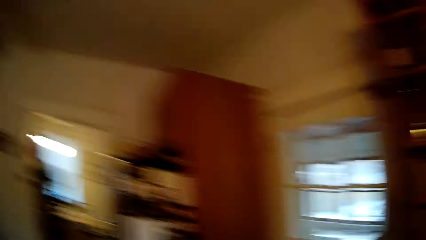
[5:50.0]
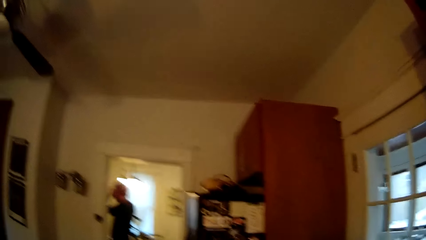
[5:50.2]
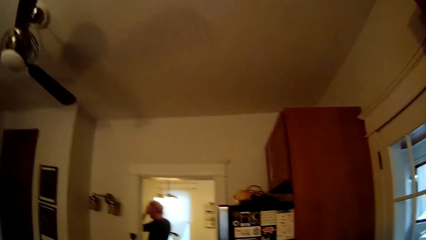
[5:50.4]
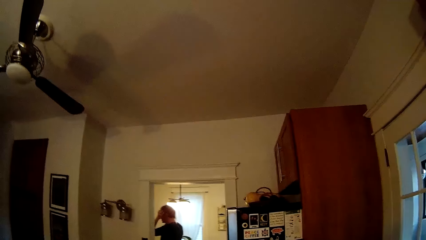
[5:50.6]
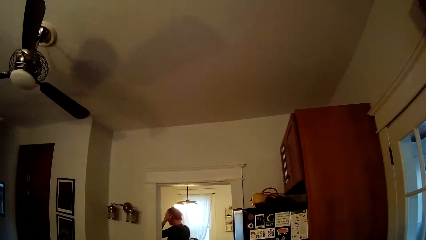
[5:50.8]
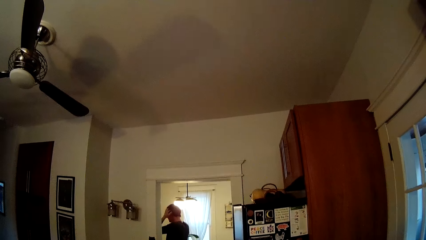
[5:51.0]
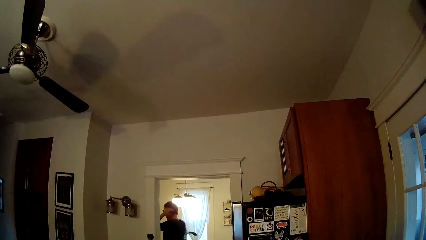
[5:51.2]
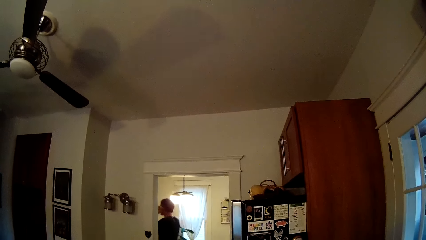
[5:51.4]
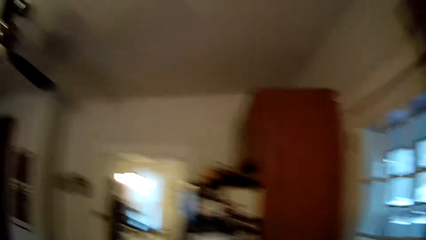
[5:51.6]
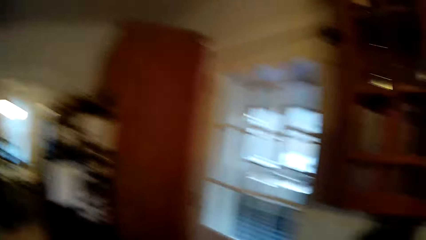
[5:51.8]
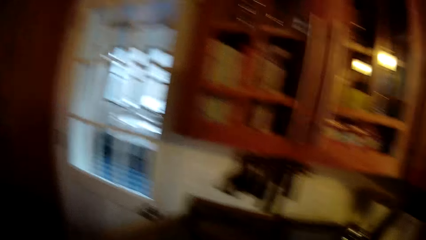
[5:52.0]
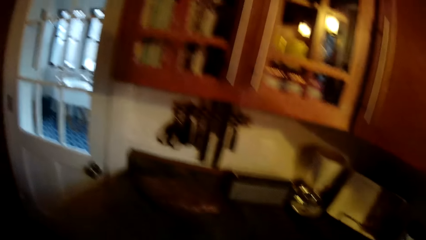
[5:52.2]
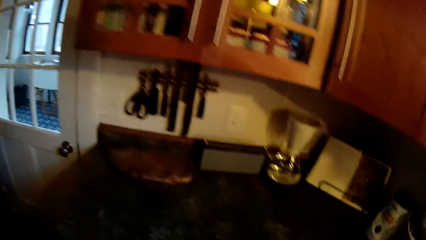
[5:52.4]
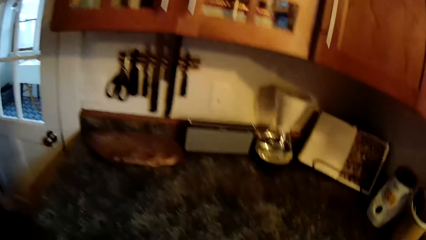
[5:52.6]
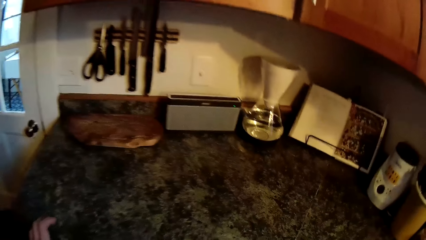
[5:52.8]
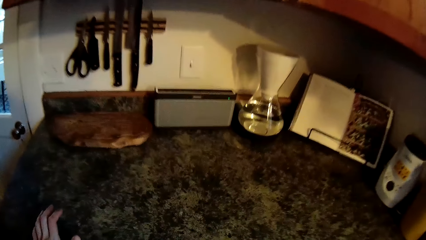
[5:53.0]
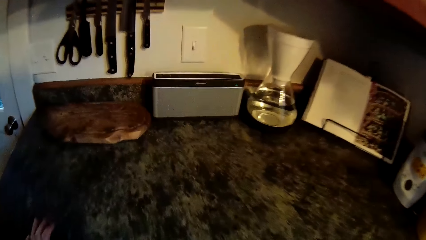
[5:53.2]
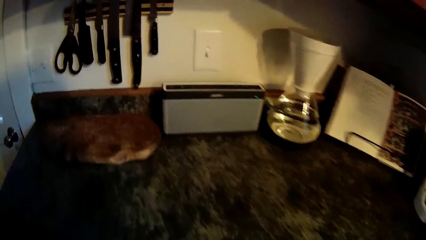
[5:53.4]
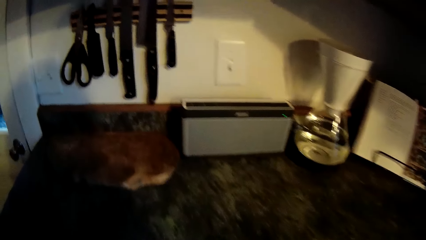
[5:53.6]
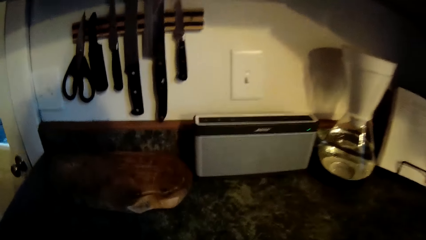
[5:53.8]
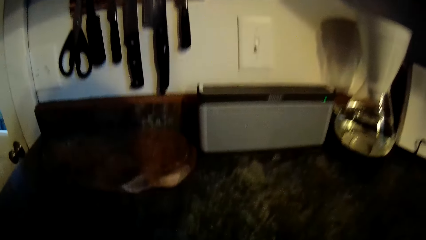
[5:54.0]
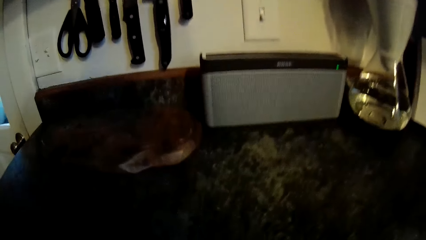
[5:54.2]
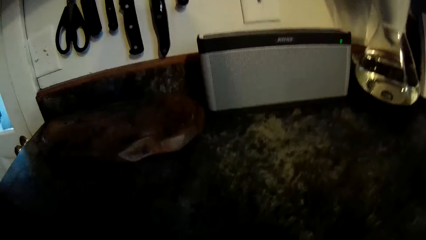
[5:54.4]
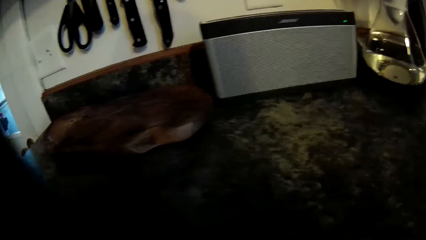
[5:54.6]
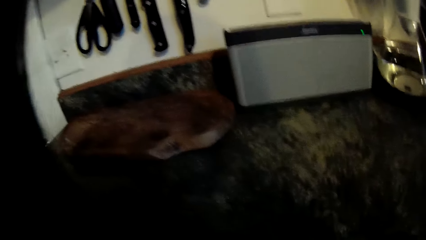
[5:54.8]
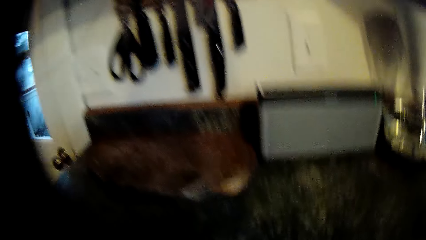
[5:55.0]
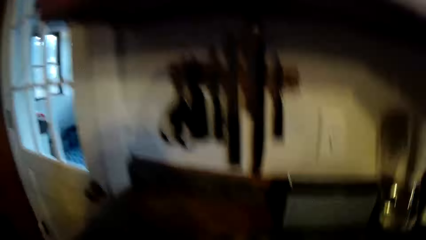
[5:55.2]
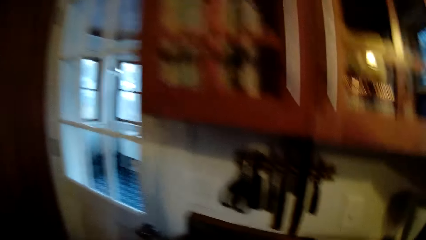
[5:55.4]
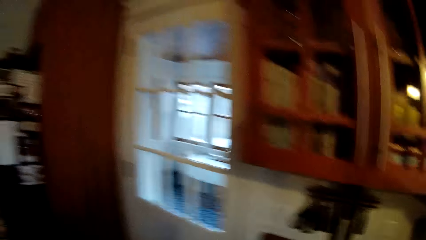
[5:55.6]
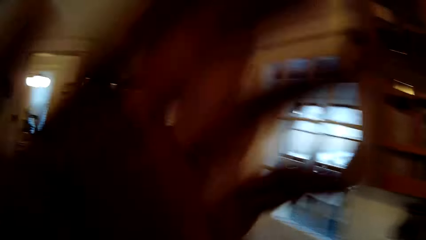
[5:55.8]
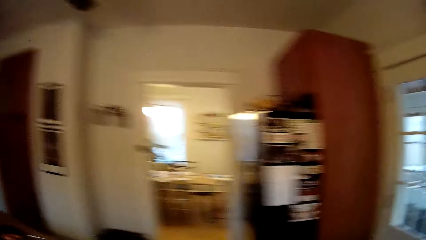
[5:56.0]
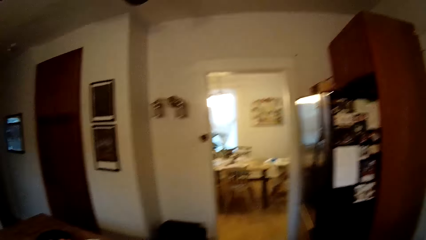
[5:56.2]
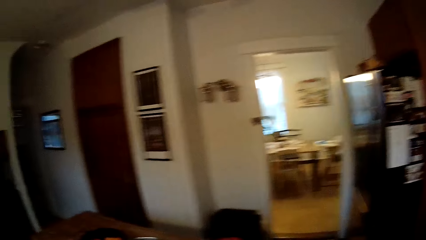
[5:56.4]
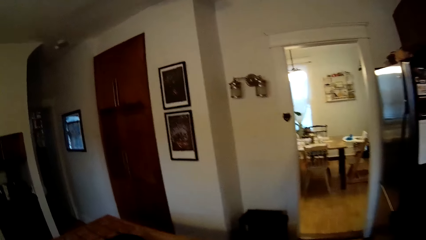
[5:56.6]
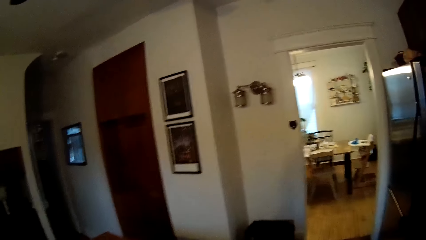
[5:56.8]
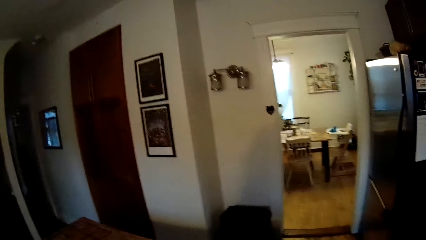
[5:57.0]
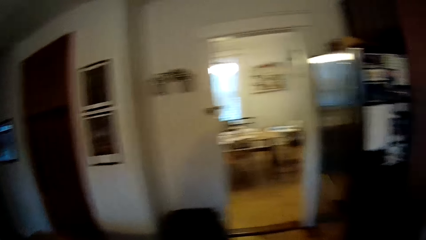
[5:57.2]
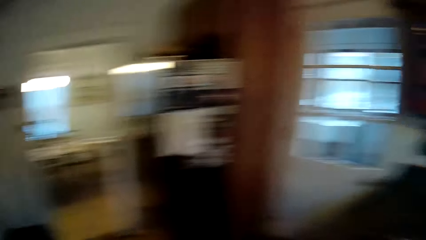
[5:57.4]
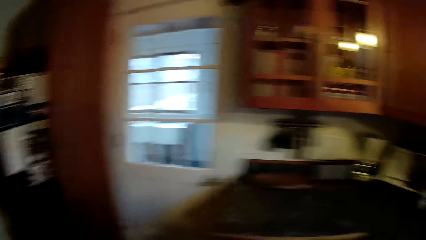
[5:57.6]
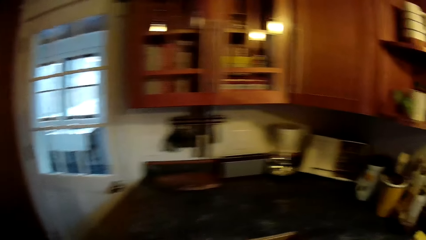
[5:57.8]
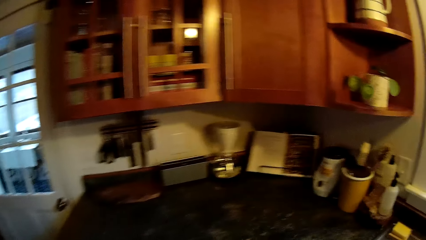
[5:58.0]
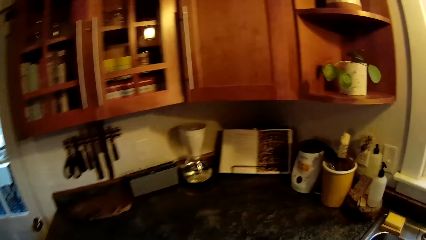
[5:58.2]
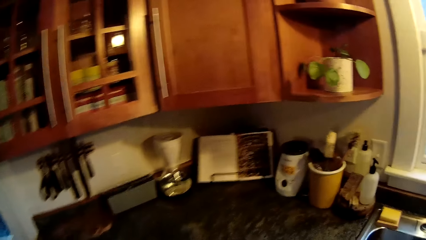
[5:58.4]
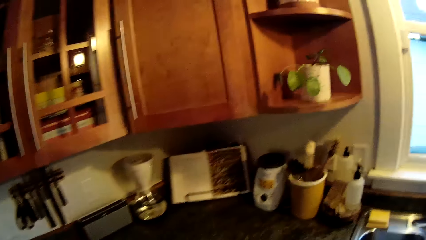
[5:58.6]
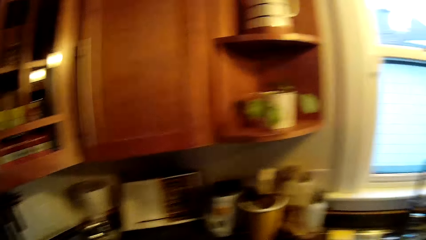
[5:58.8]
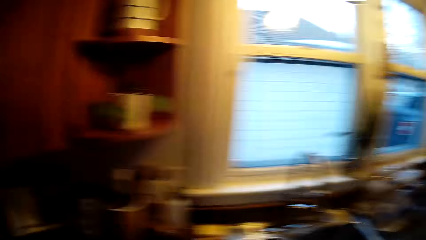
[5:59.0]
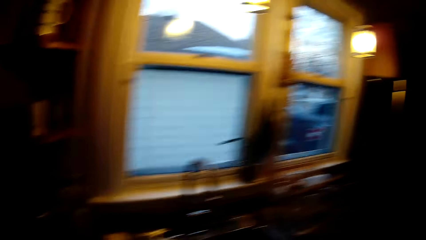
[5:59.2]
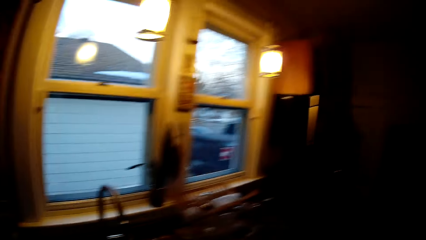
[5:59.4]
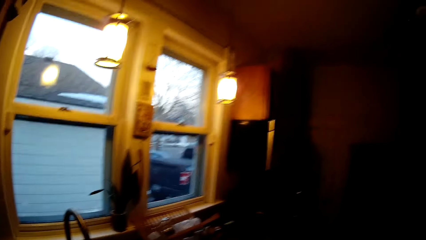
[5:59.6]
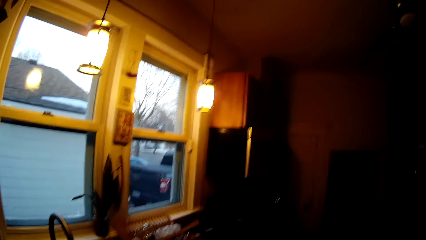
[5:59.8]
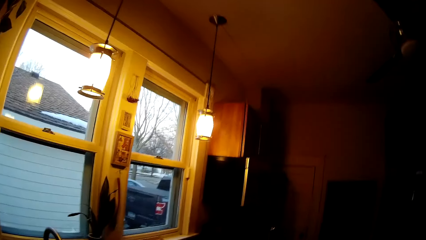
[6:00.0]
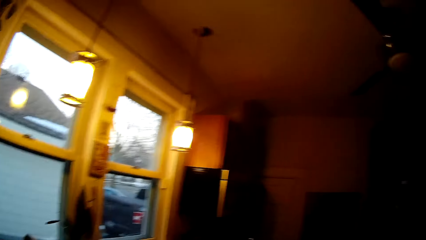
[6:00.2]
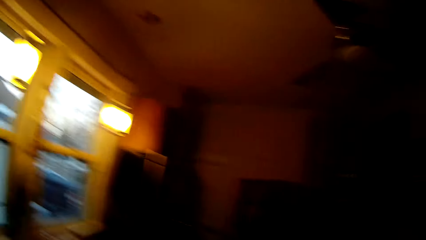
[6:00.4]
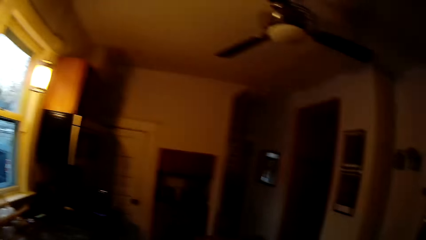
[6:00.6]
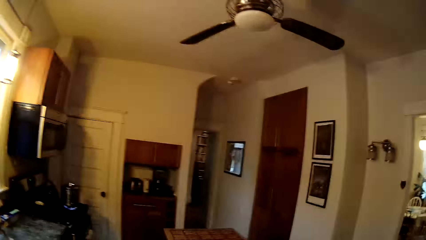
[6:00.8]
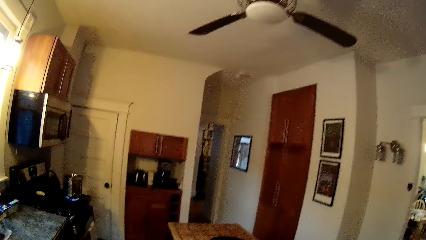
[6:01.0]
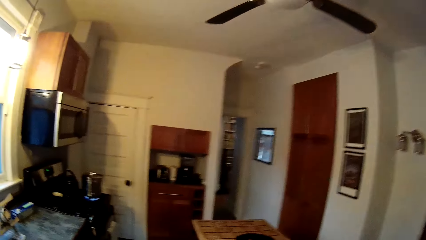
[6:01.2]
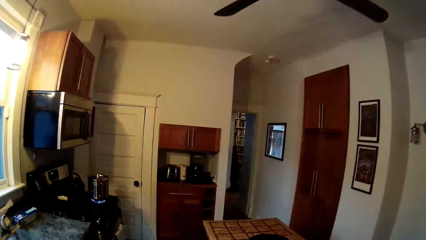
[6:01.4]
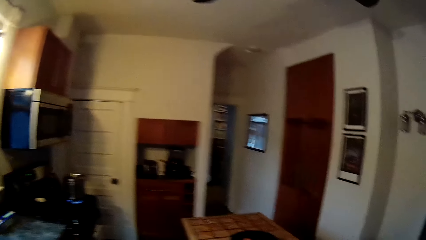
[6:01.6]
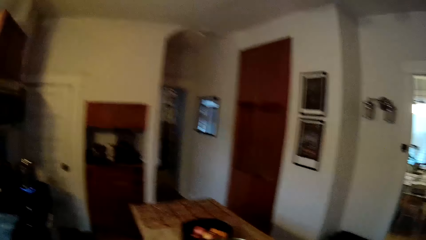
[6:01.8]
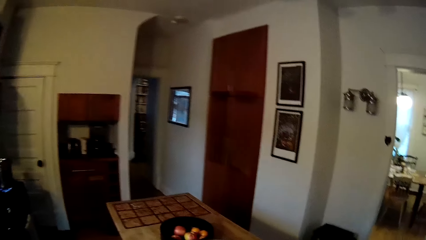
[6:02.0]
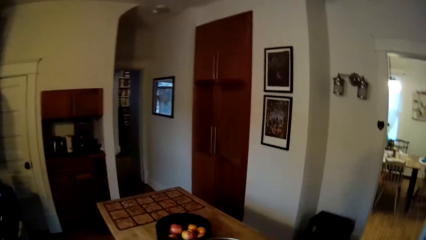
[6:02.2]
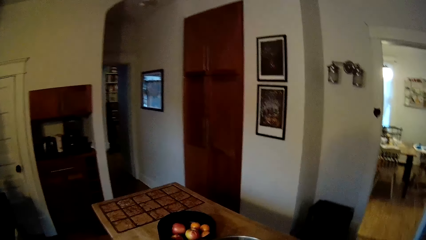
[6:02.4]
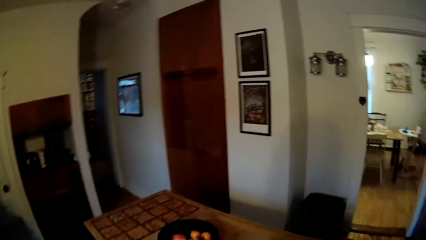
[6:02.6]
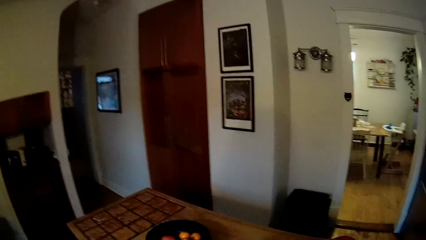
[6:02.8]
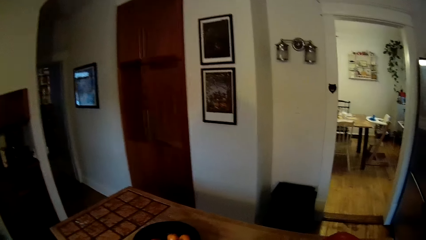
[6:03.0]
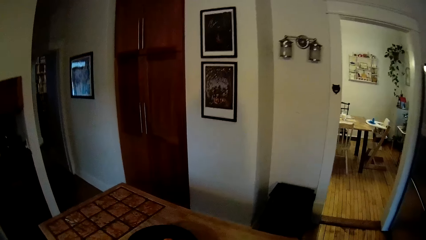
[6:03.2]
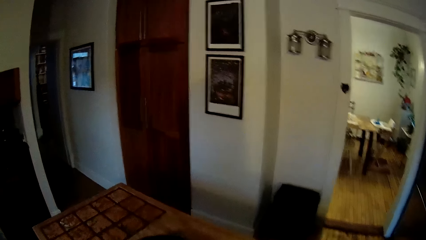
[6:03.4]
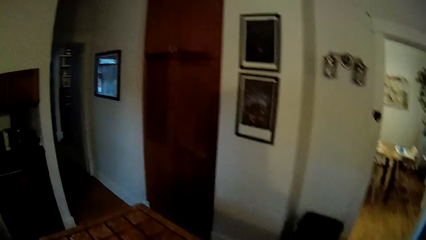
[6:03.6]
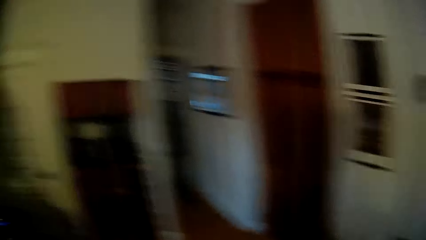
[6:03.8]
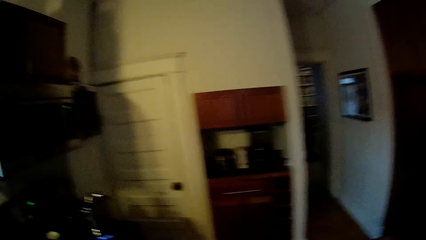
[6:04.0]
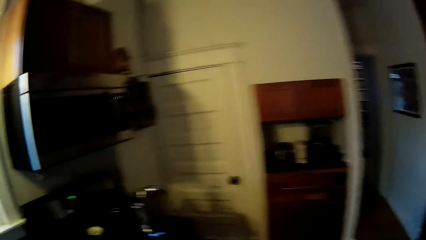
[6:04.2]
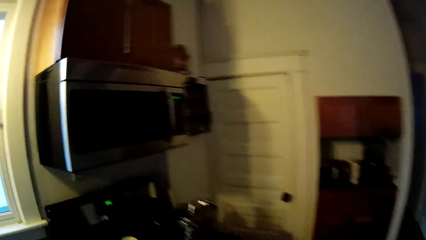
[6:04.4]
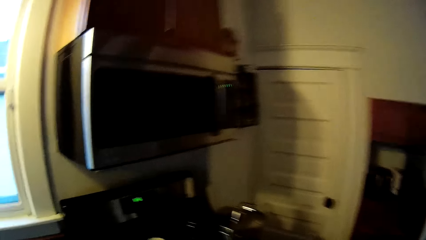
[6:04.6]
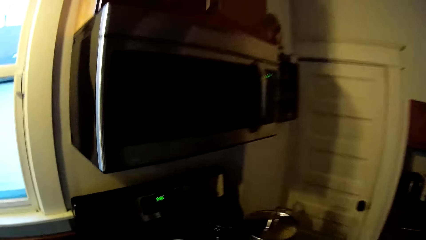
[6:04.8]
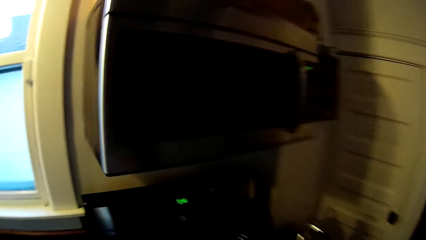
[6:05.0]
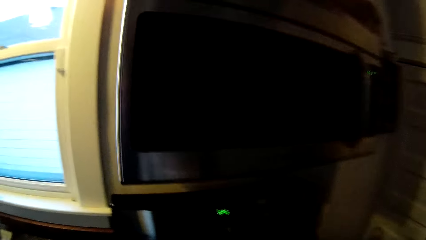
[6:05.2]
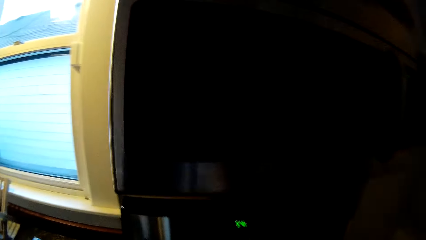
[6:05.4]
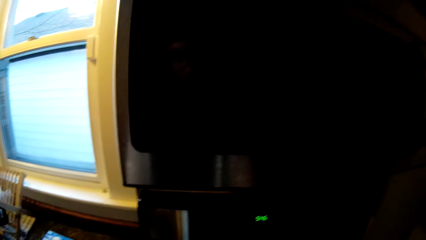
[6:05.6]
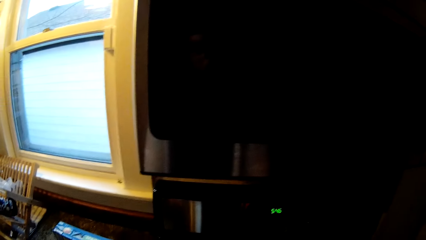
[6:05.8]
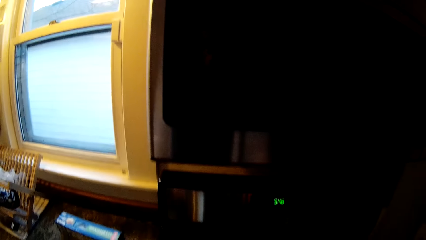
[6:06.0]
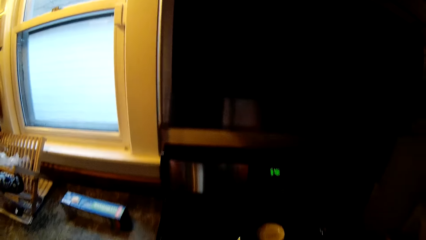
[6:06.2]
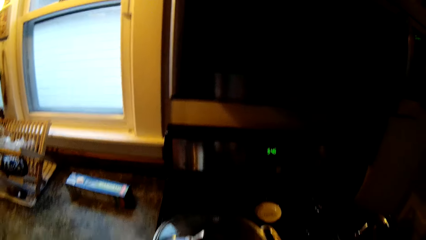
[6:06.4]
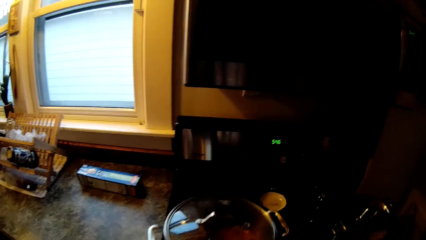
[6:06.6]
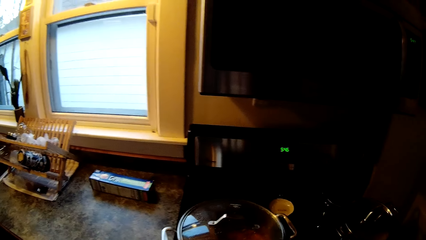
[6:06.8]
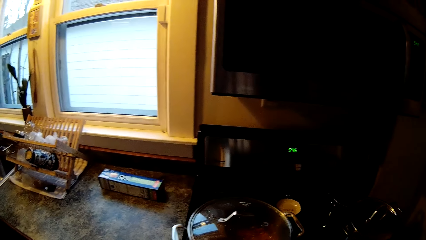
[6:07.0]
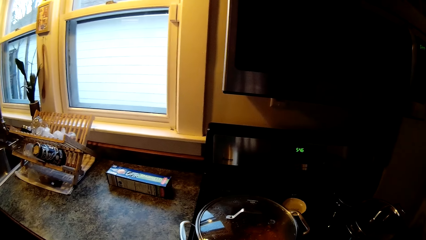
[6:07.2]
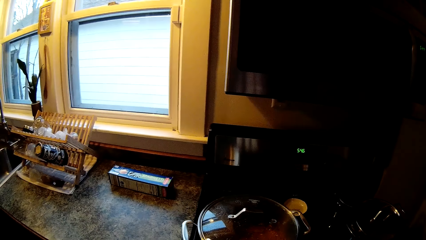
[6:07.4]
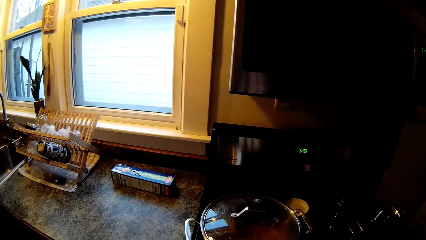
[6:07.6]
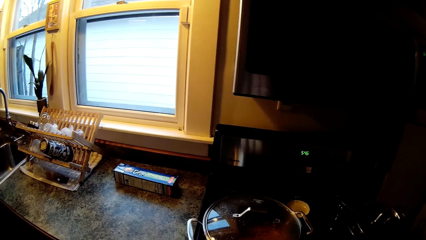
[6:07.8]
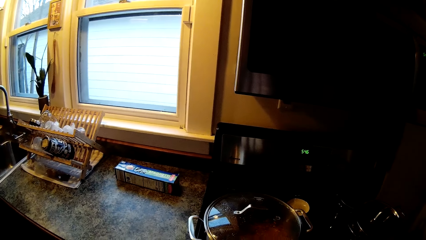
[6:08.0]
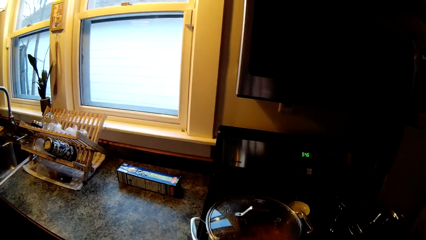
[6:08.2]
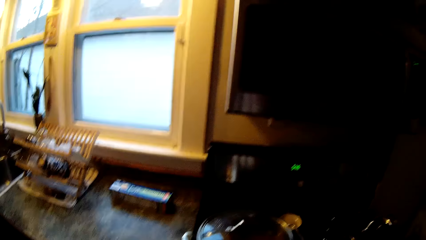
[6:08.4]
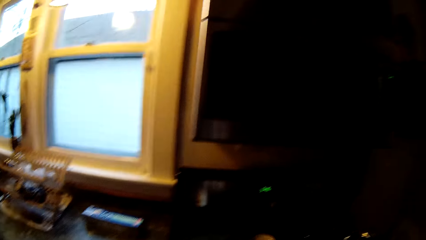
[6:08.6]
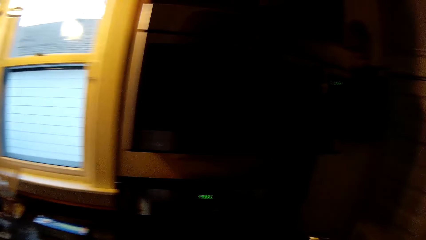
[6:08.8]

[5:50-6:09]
The man touches the hair. The camera wearer looks around. She places her left hand on the table. She moves the hand. She looks around. She walks around the house. She looks around.
